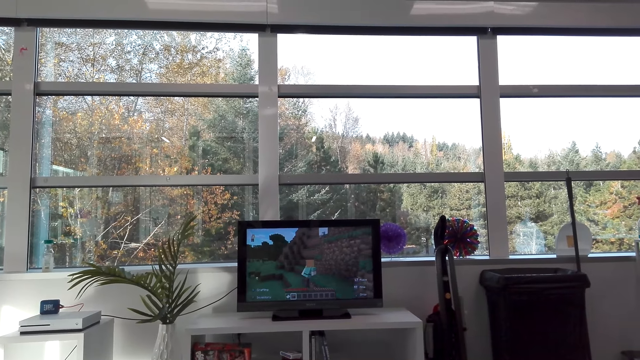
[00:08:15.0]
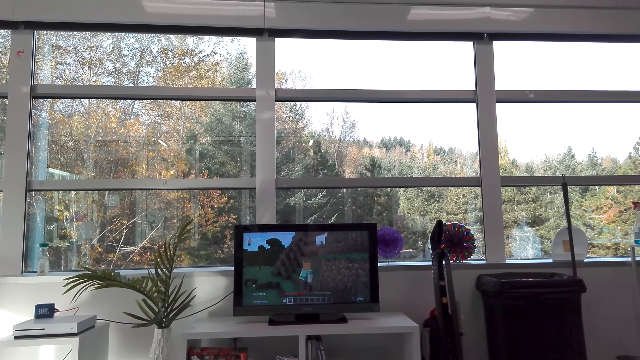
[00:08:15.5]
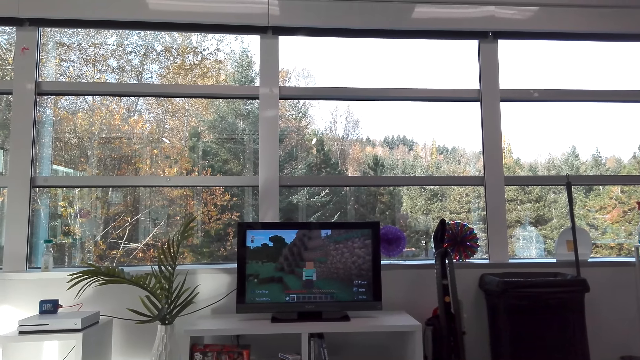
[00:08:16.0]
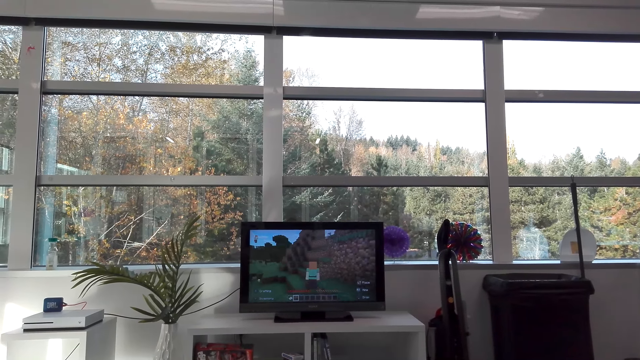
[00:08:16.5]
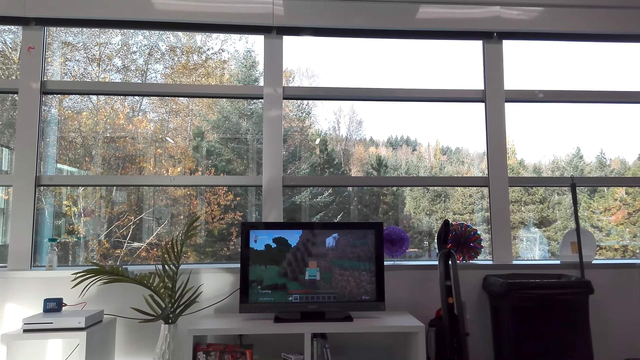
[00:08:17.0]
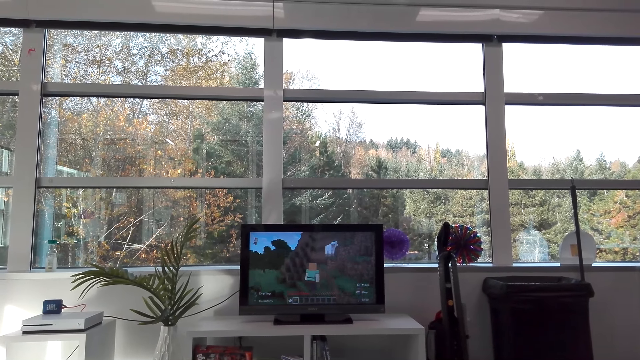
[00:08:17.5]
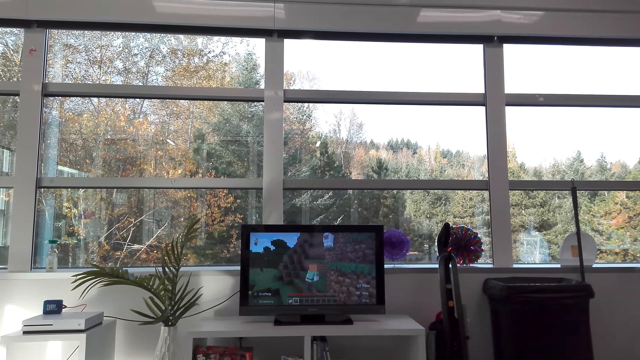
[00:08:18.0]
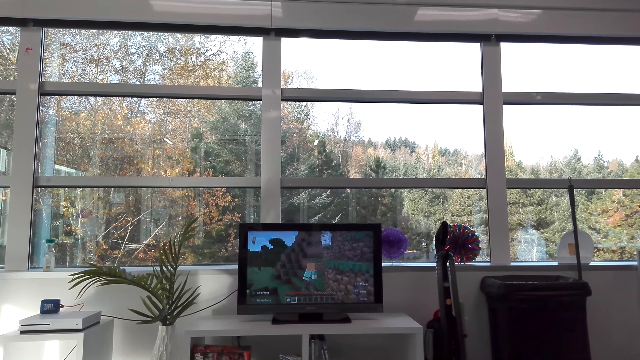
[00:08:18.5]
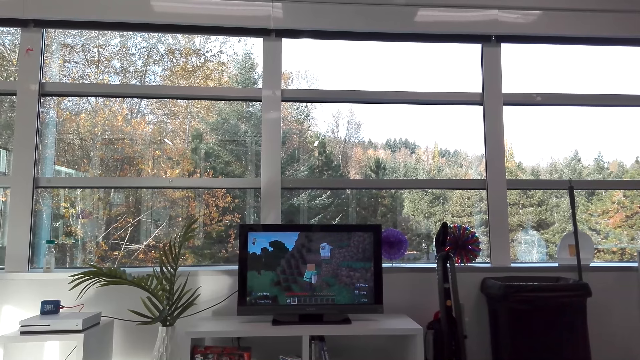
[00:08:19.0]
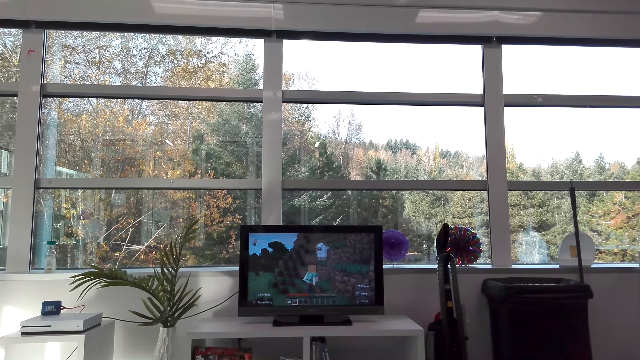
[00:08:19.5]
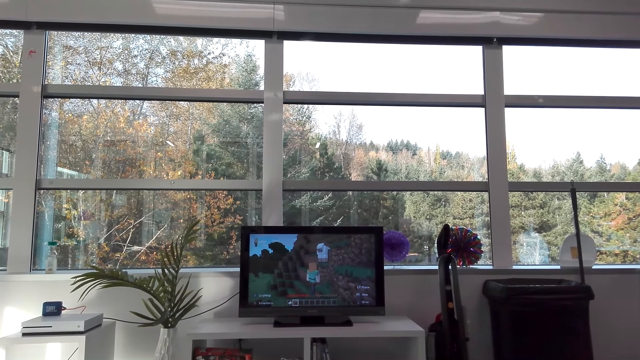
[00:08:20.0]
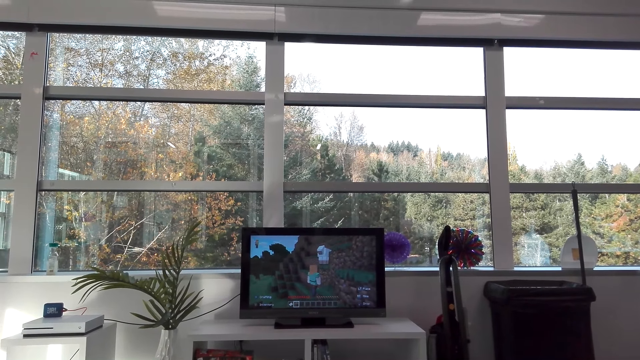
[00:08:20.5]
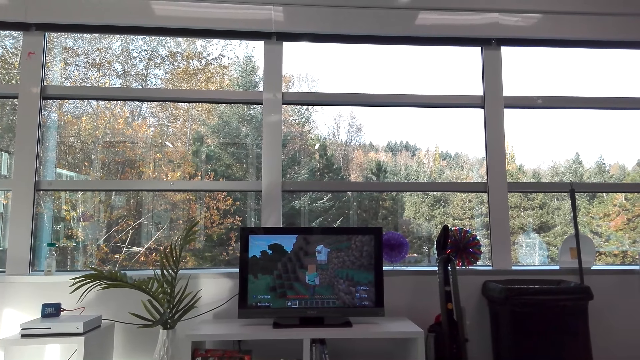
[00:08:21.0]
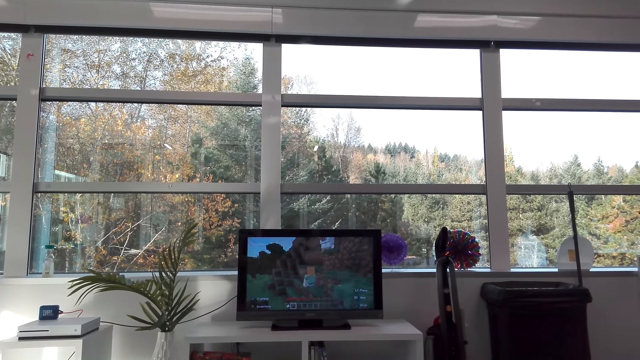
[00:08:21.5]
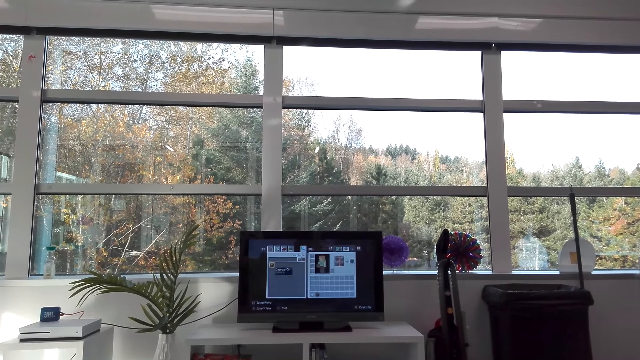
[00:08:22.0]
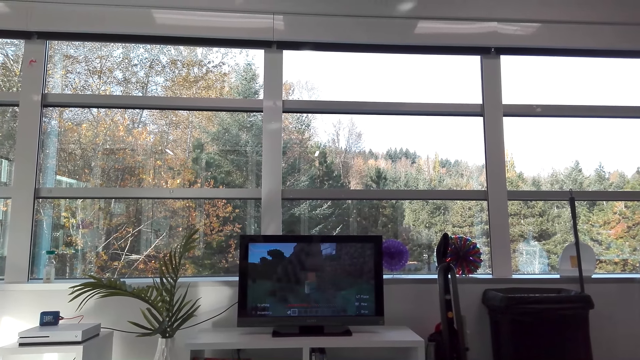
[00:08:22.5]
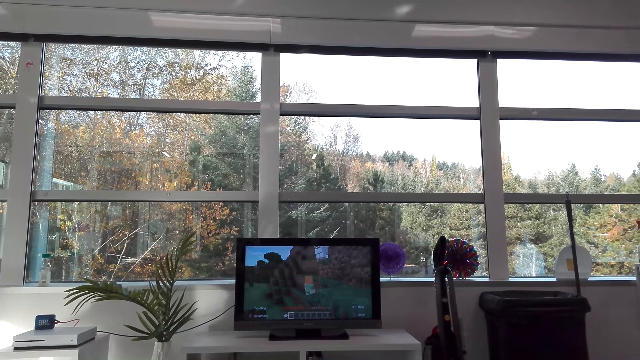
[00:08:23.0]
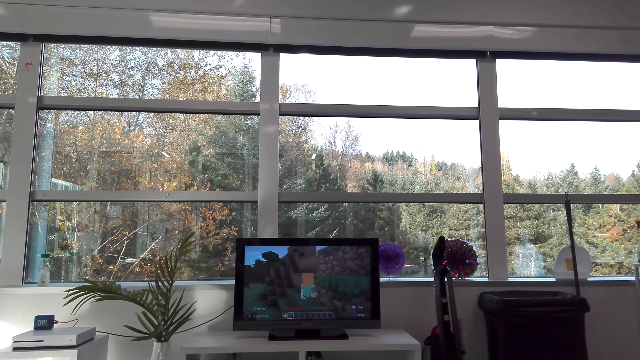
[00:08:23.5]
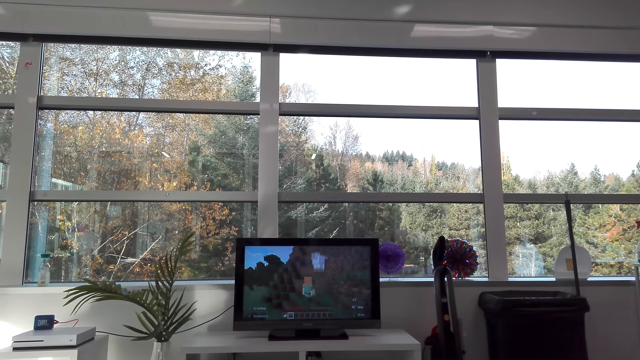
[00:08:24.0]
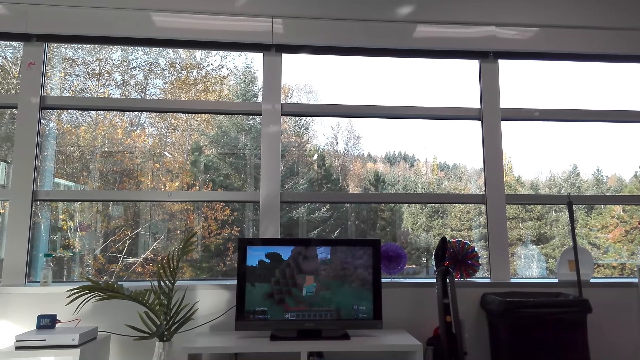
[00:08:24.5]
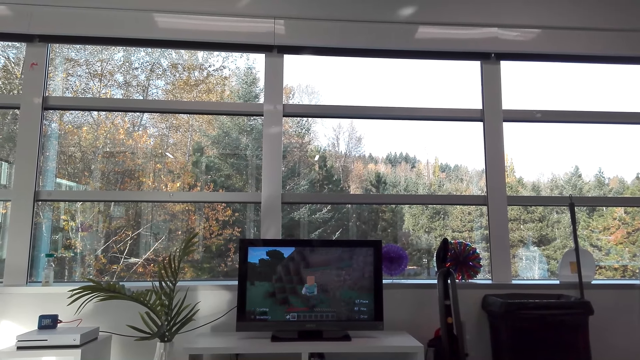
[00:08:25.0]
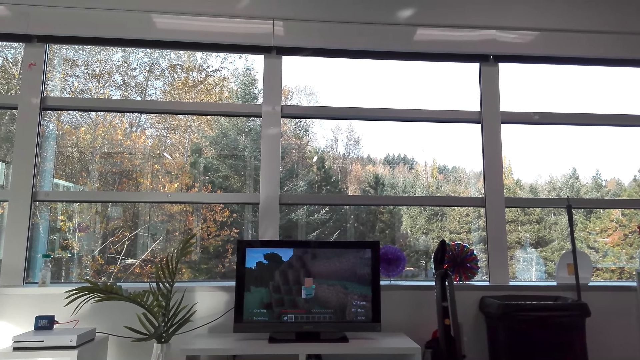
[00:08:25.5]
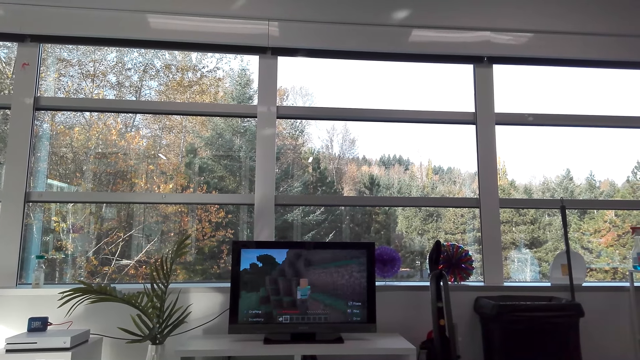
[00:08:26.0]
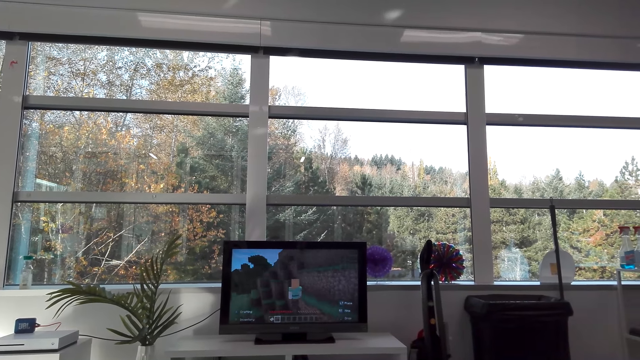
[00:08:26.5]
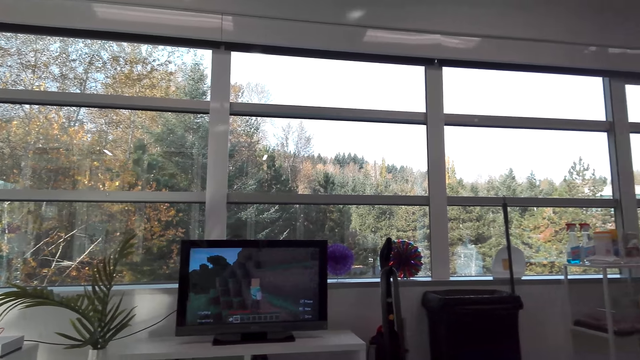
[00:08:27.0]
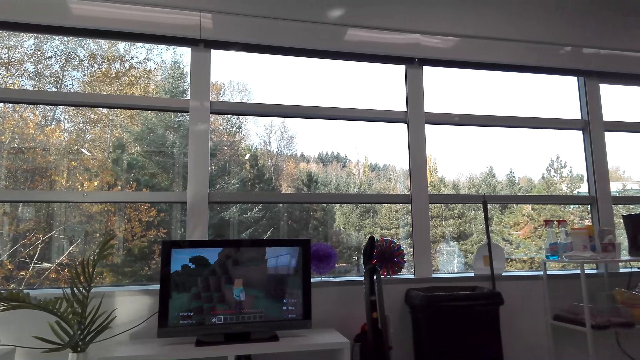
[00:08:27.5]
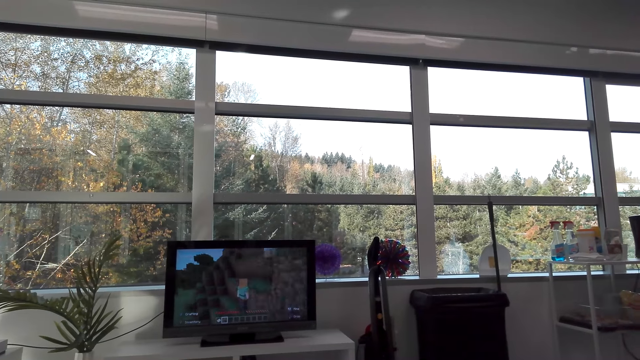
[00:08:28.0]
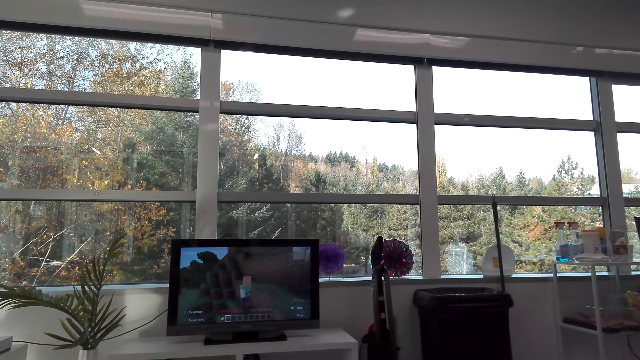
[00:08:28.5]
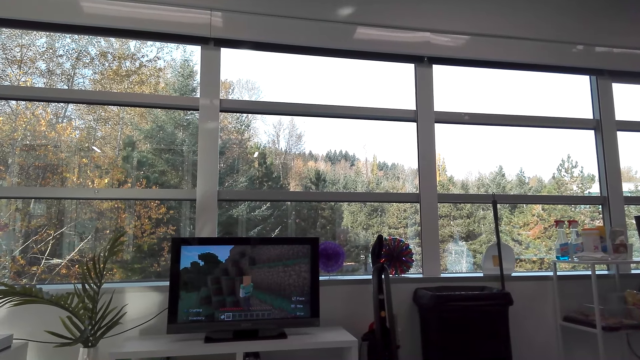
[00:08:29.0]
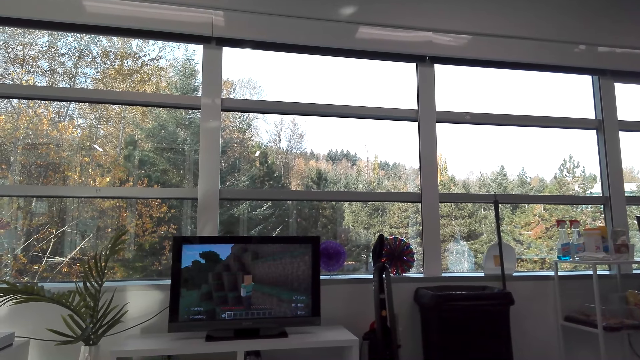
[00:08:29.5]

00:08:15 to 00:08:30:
The camera wearer plays a television game. They laugh. They play the television game.

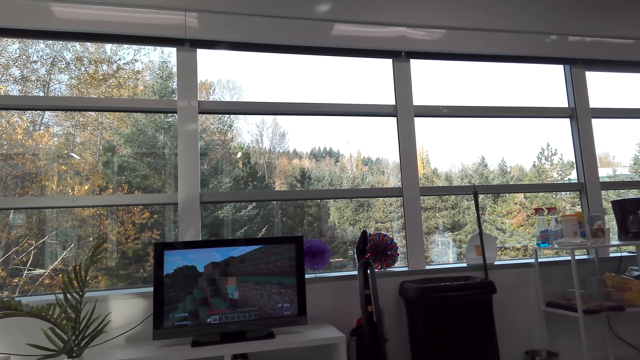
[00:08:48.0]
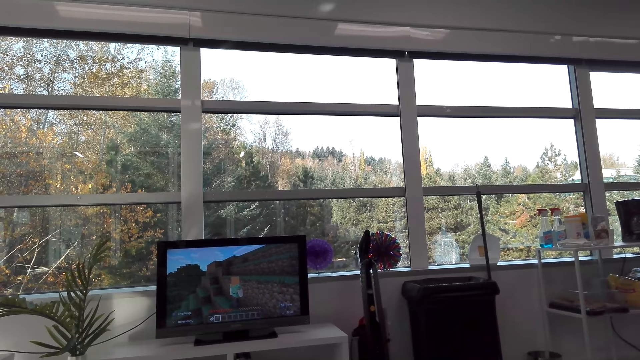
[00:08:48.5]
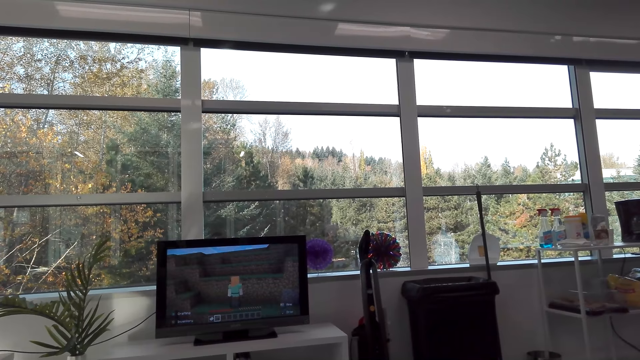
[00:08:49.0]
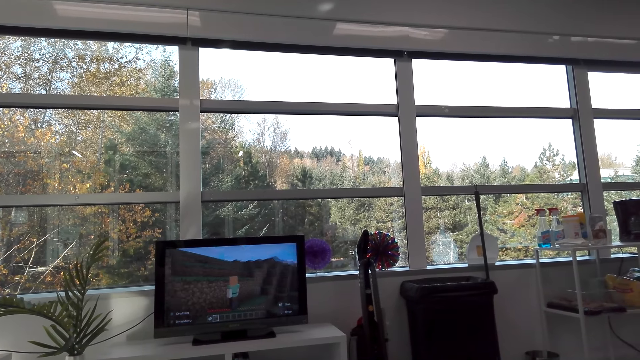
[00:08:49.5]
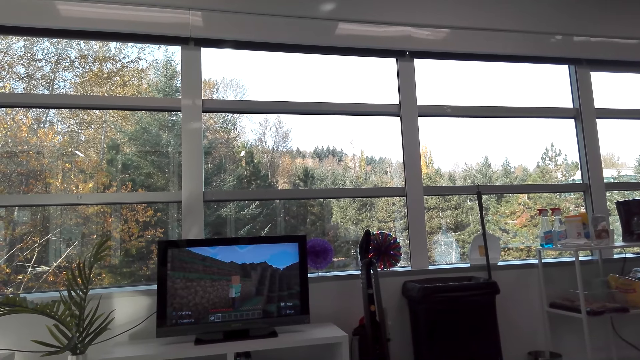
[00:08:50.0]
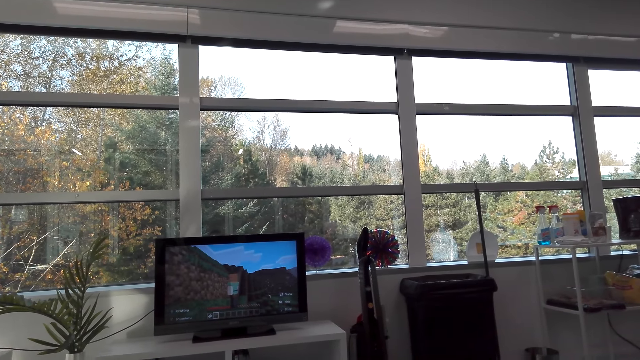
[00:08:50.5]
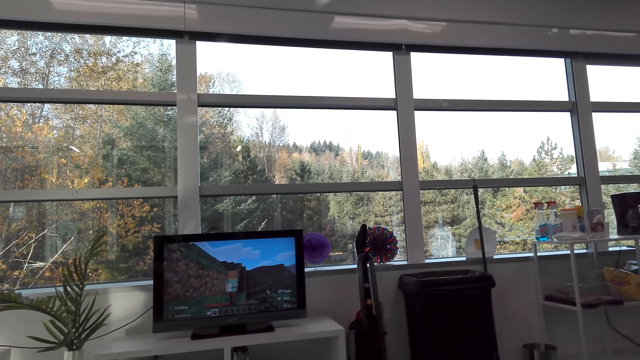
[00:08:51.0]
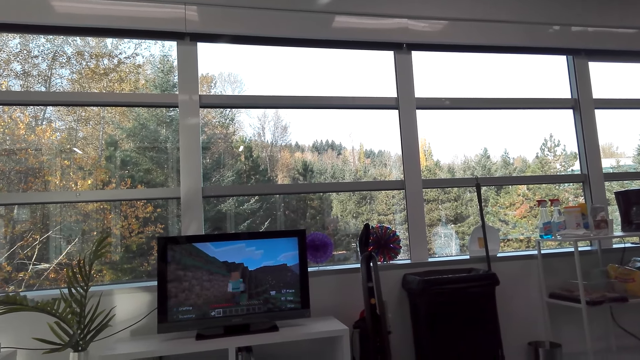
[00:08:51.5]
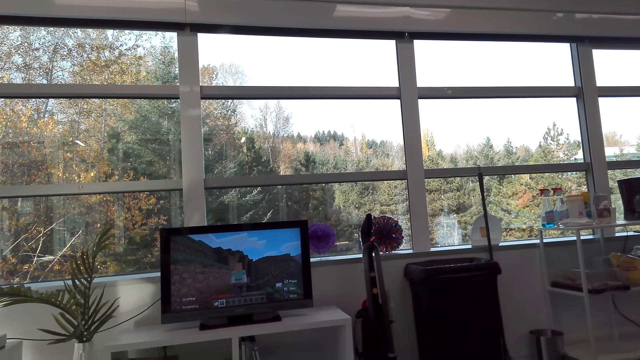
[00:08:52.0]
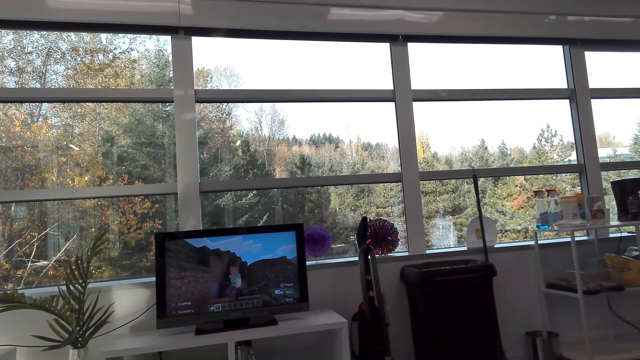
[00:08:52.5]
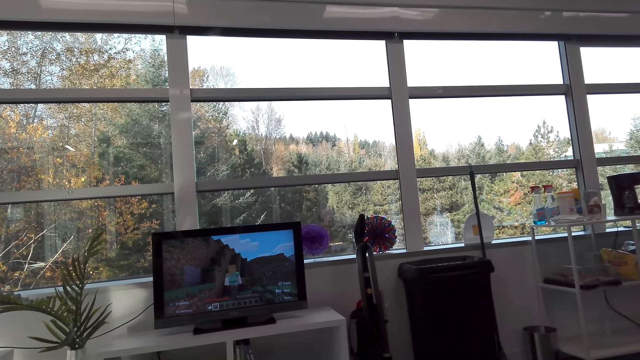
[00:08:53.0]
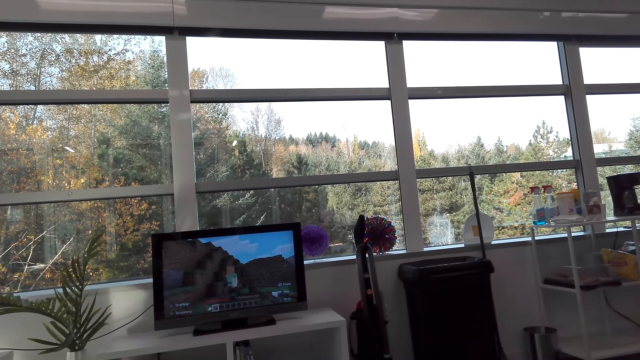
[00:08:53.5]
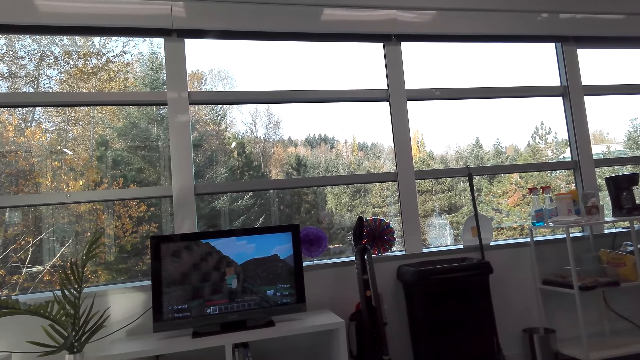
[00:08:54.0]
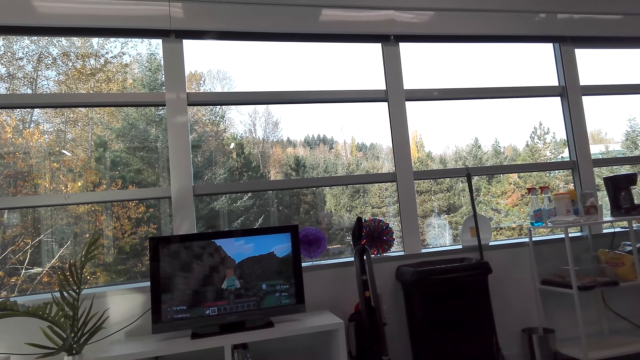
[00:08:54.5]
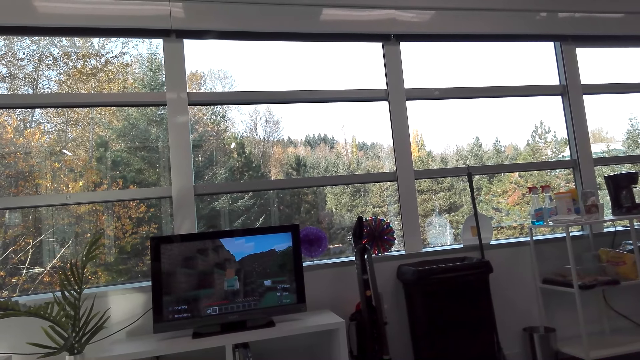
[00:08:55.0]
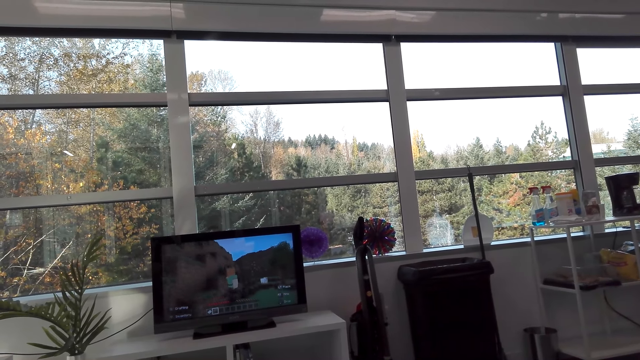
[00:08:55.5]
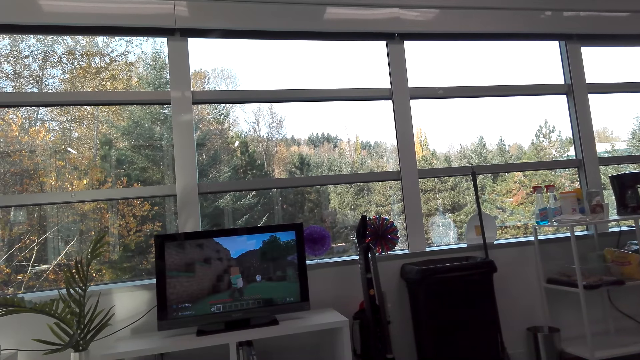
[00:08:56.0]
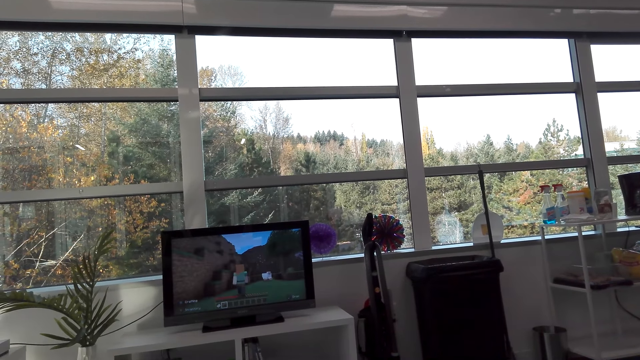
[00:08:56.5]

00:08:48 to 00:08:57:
The camera wearer talks. They laugh. A person talks.
